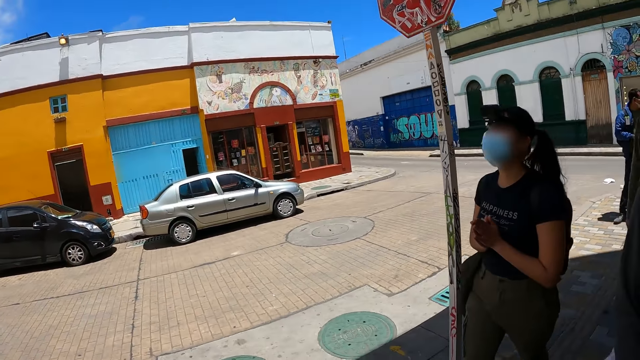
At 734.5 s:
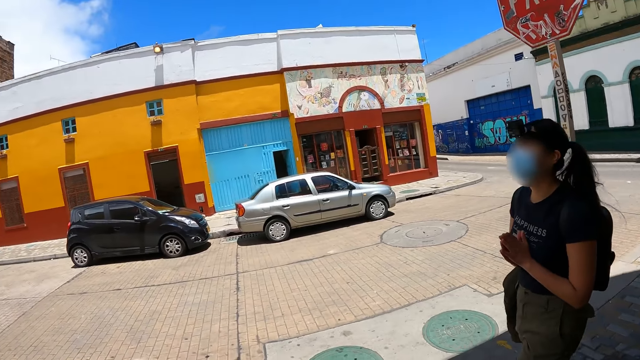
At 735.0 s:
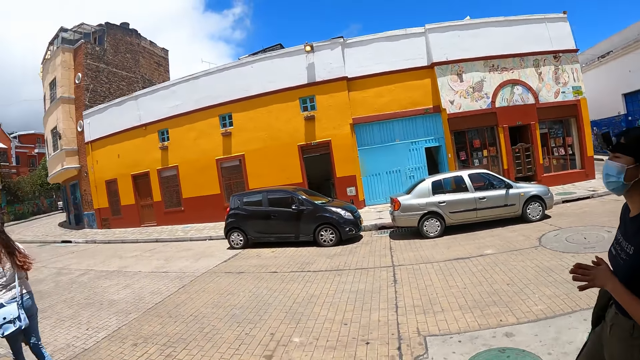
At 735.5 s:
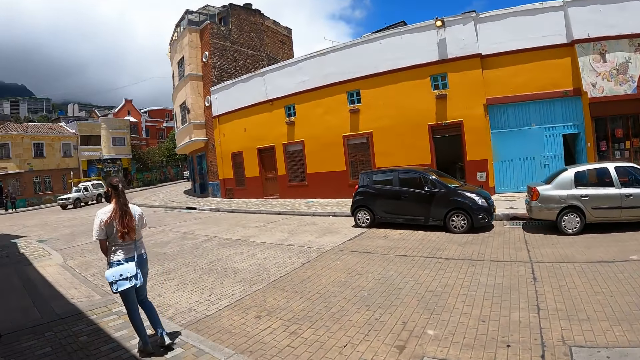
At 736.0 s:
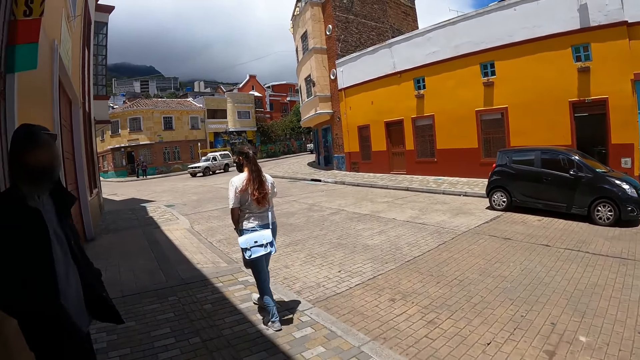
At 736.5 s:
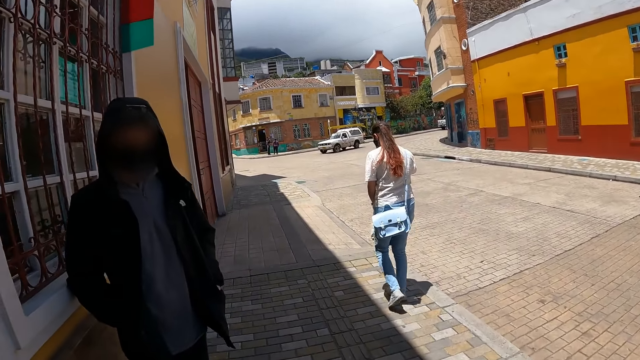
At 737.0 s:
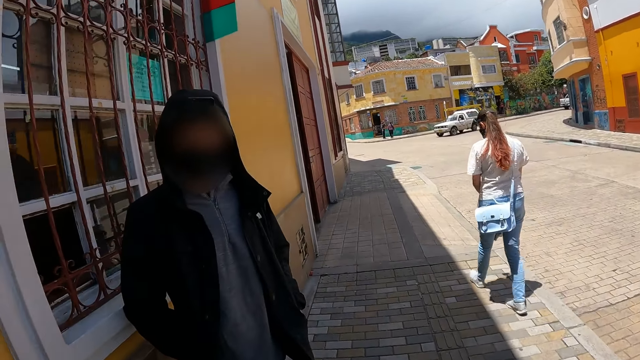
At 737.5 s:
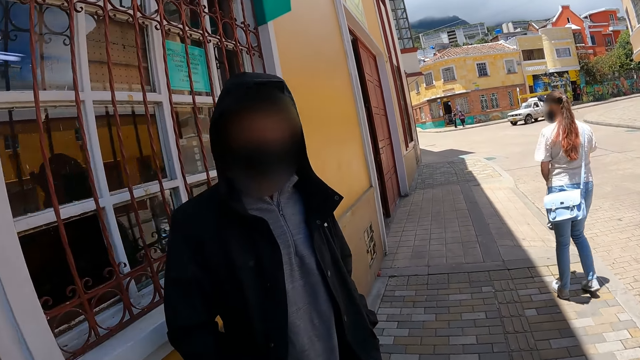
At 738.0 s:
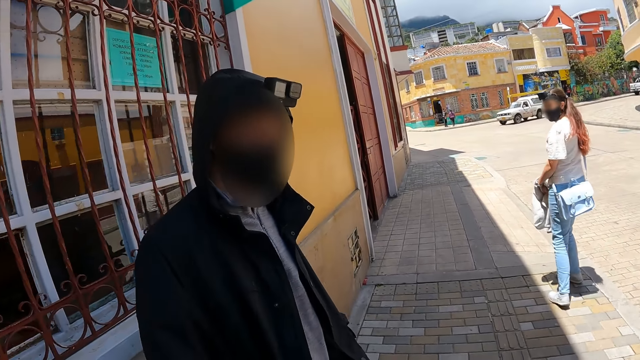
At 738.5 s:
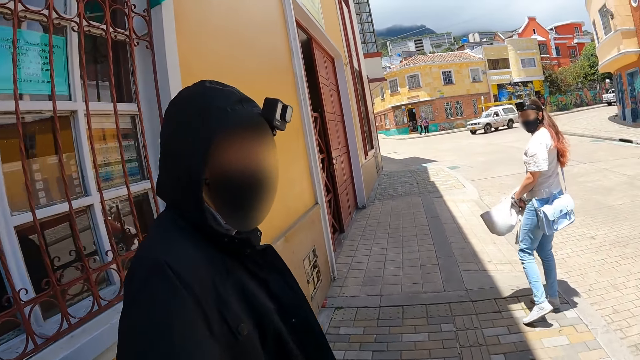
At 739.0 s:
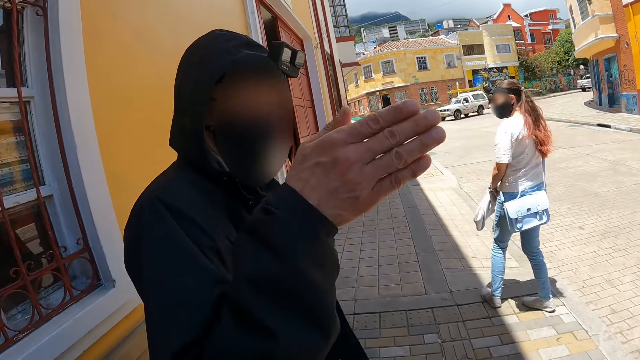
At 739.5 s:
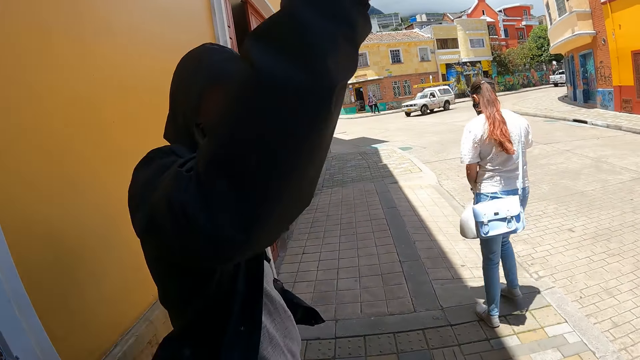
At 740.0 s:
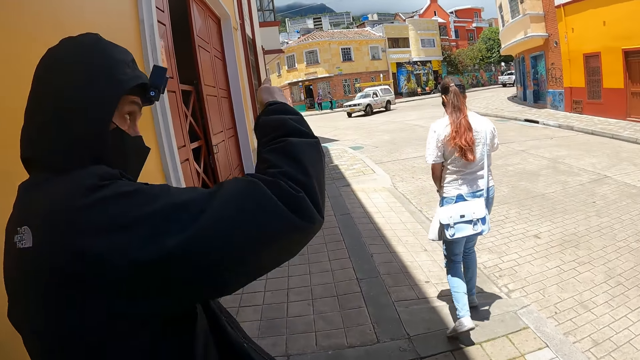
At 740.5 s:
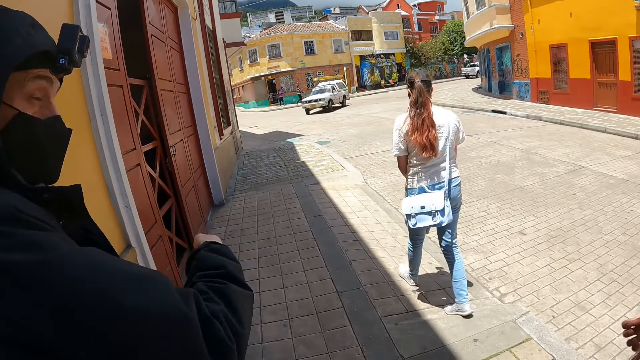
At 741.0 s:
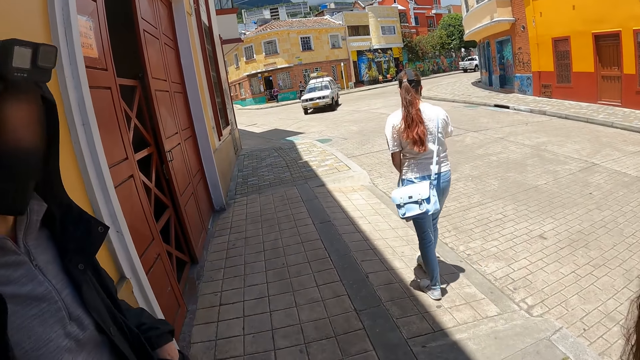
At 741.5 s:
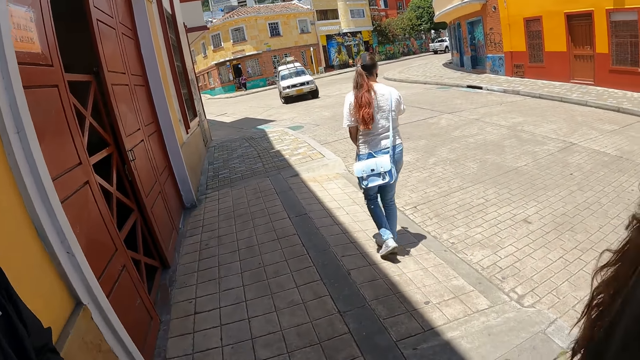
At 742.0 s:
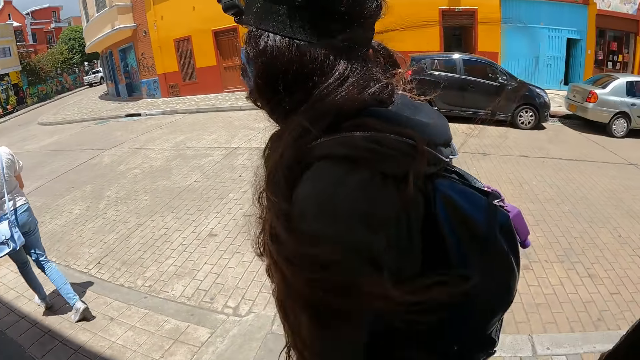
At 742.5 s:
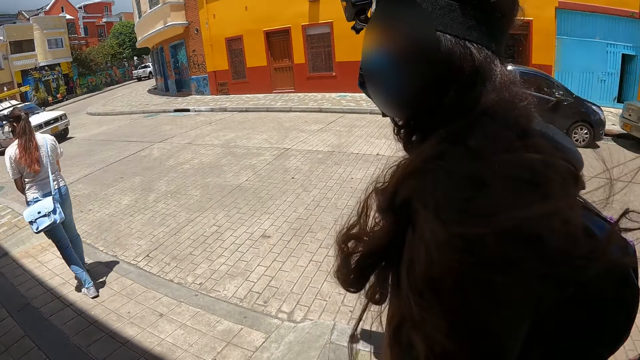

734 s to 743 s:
The camera wearer looks around and walks around. They look at a man. The man converses with the camera wearer.

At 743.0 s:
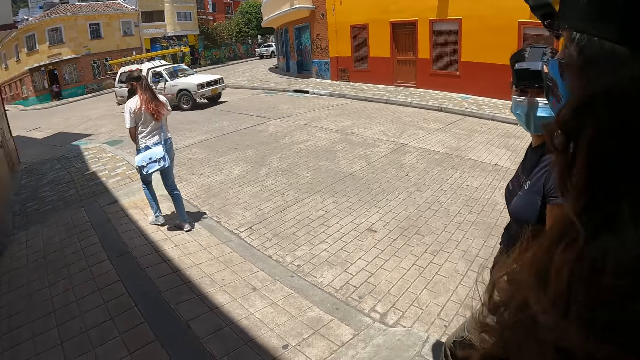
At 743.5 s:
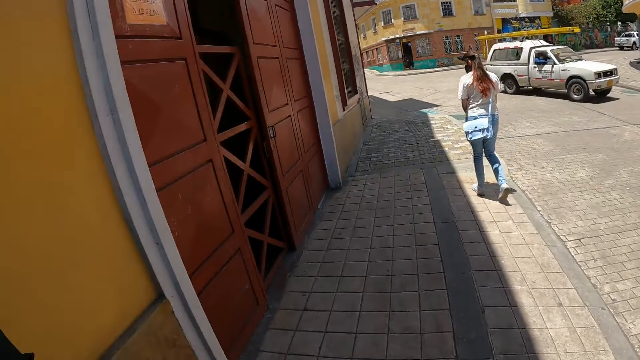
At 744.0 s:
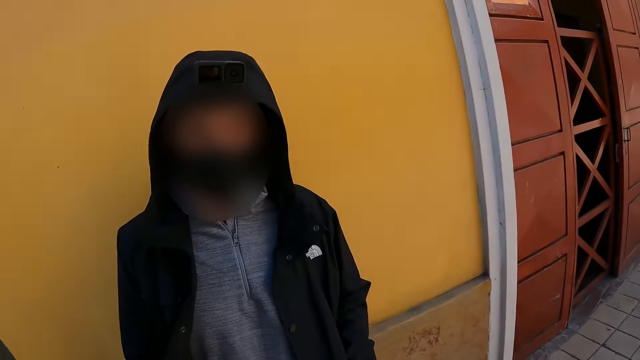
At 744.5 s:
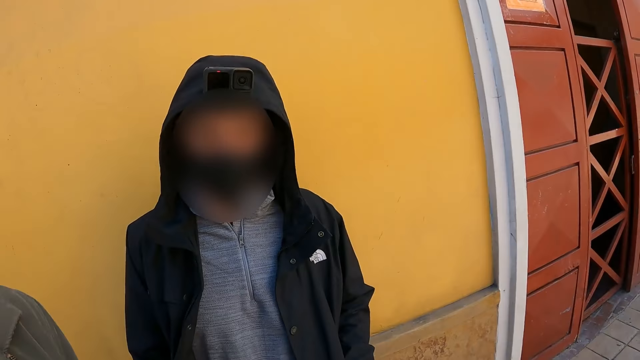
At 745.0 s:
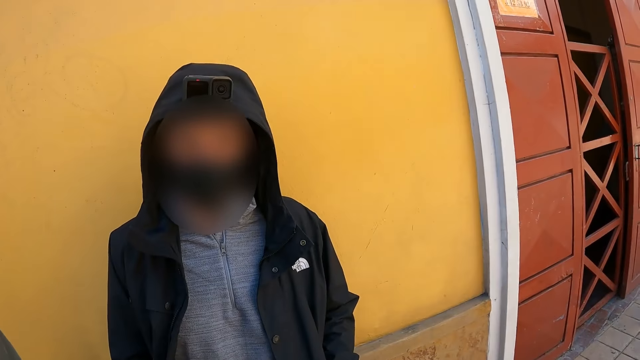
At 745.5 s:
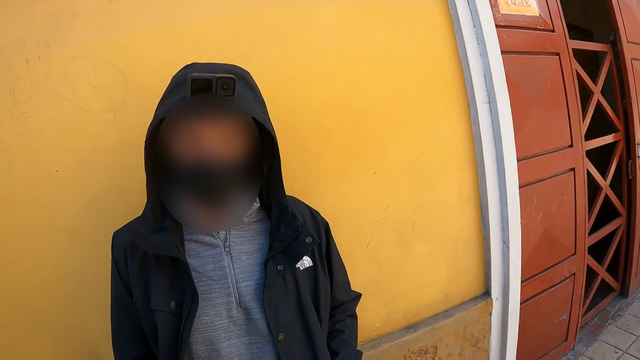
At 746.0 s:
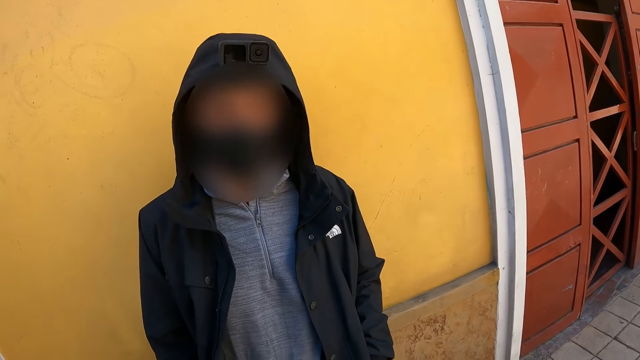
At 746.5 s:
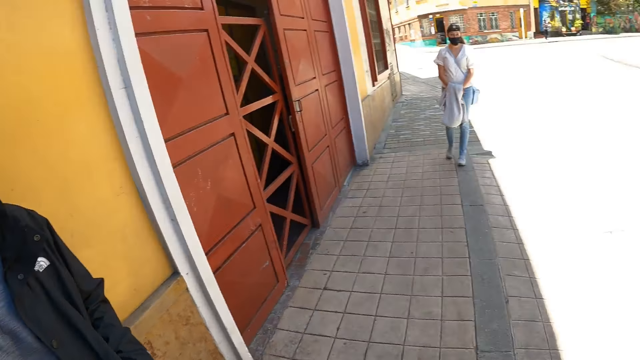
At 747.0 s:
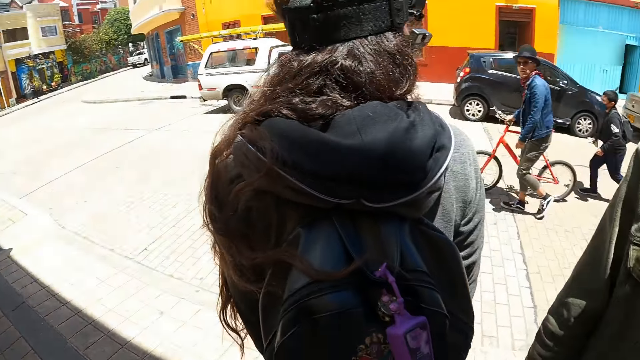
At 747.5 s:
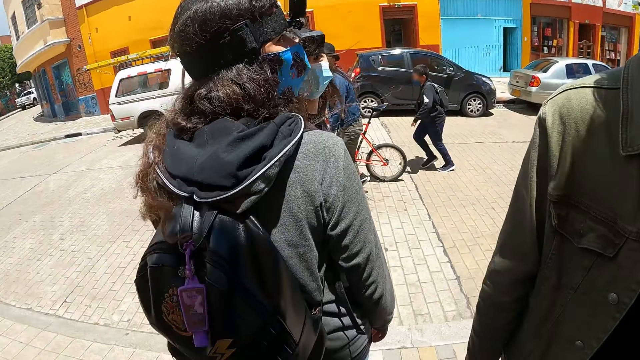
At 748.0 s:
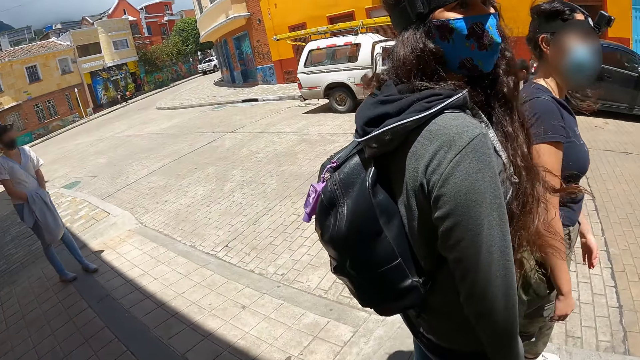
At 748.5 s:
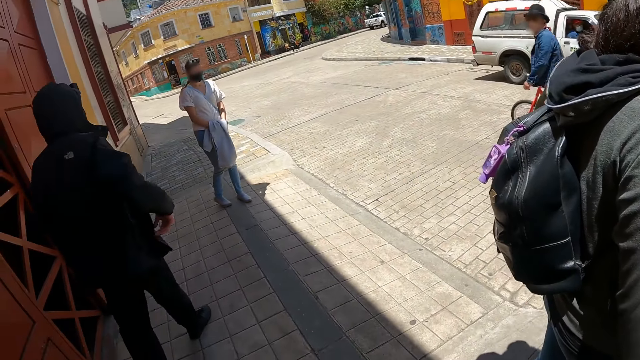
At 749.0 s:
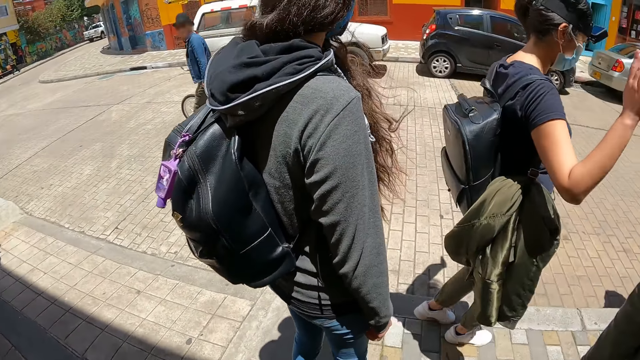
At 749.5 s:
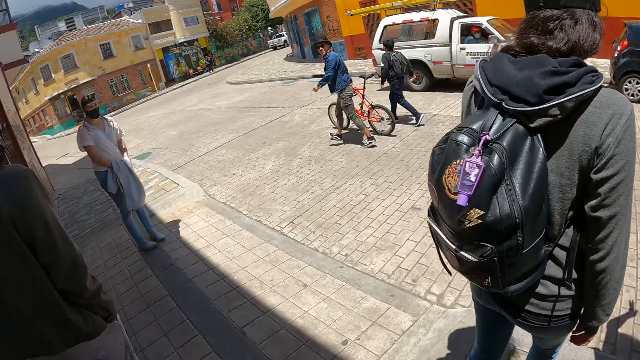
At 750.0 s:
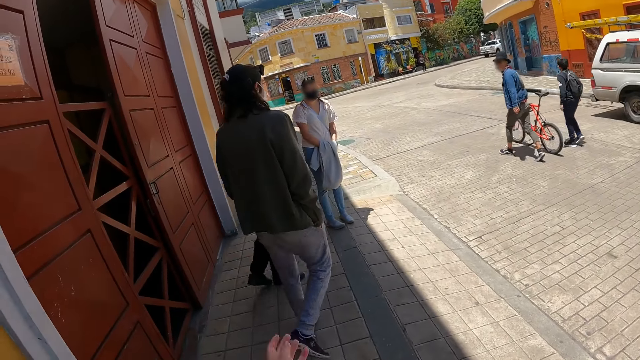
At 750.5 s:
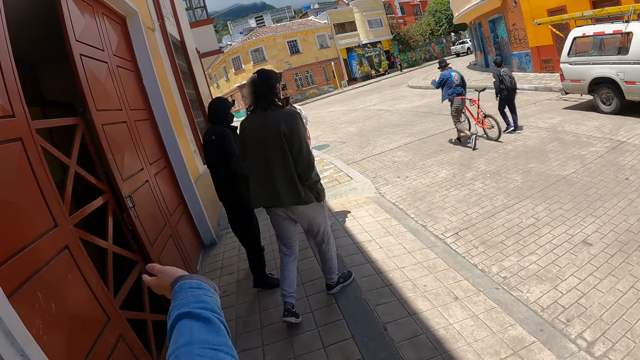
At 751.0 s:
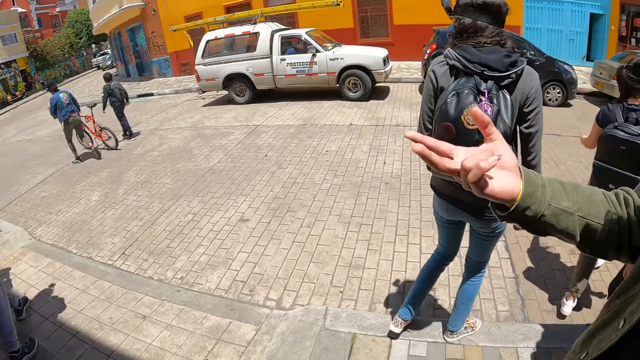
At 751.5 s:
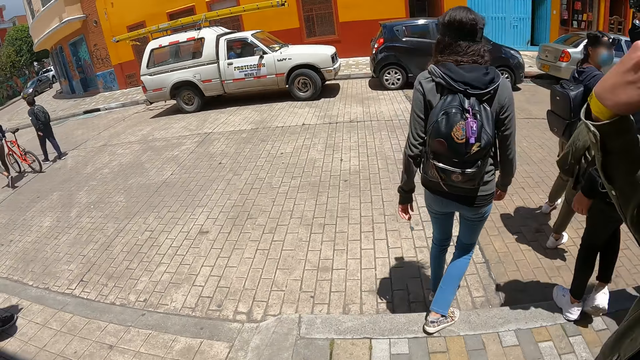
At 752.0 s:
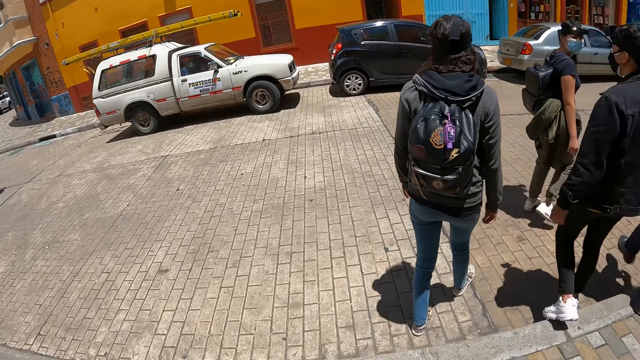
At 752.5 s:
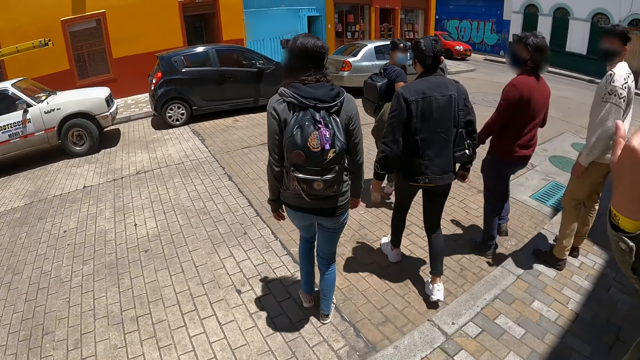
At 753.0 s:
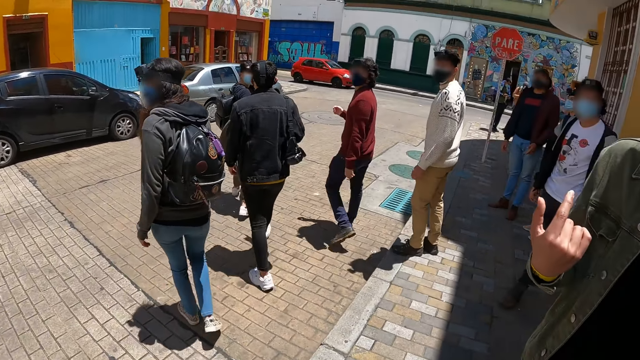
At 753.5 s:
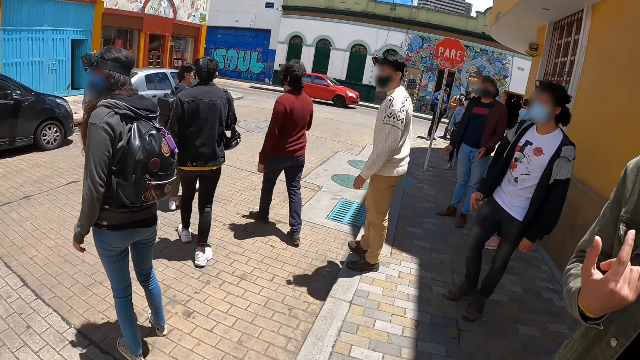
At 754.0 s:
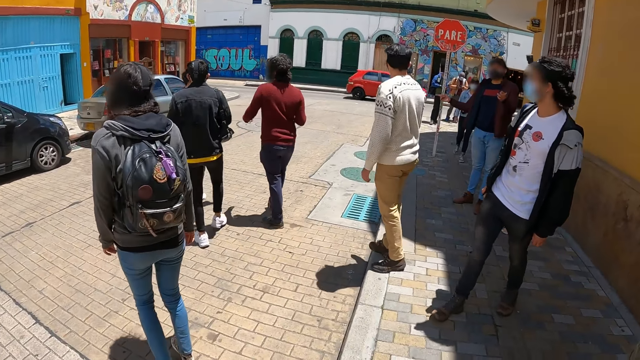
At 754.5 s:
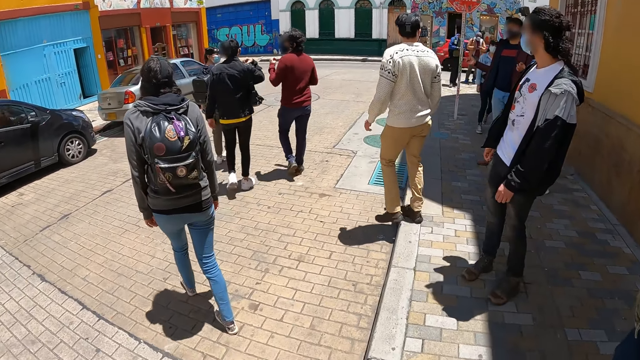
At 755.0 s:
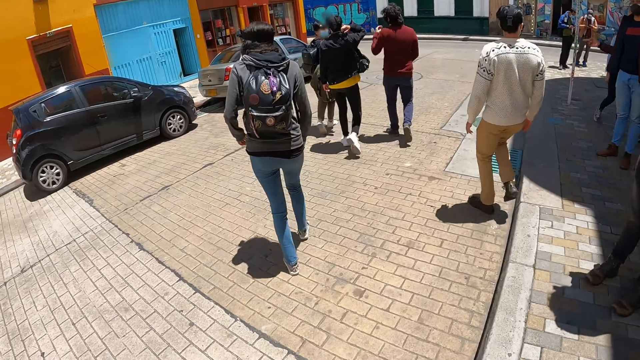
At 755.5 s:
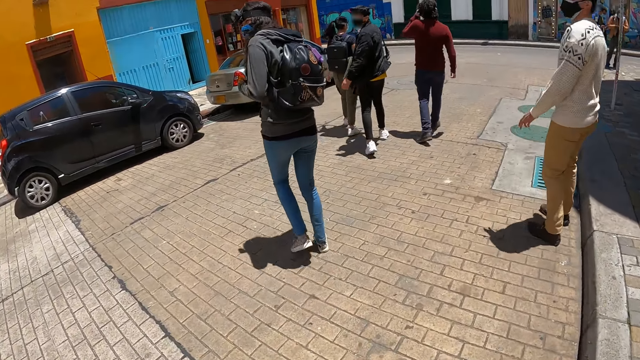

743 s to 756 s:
The camera wearer looks at a man. The man raises his hand. The camera wearer looks around the road. They demonstrate something, look around, and walk around.
